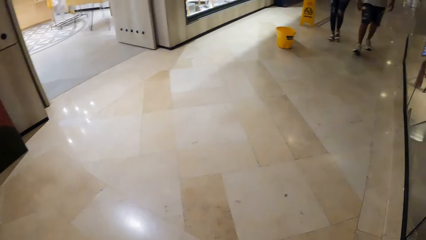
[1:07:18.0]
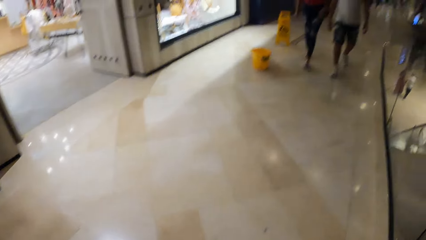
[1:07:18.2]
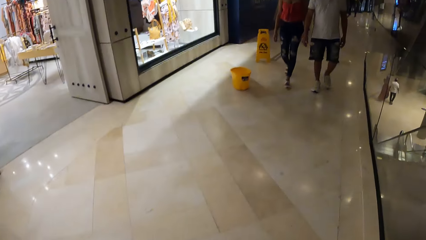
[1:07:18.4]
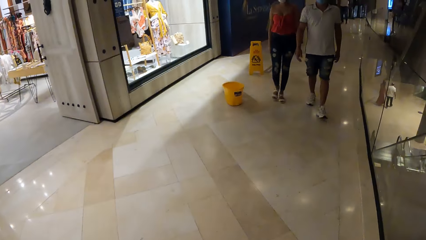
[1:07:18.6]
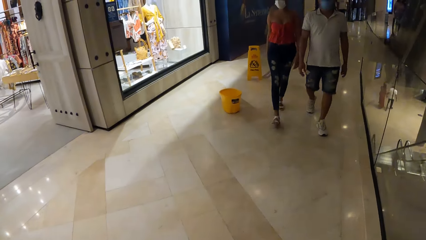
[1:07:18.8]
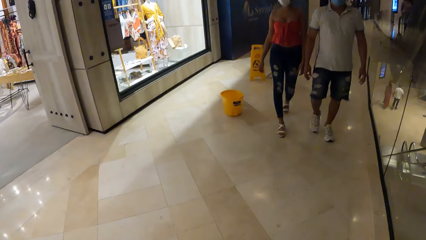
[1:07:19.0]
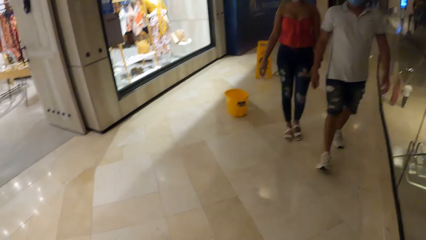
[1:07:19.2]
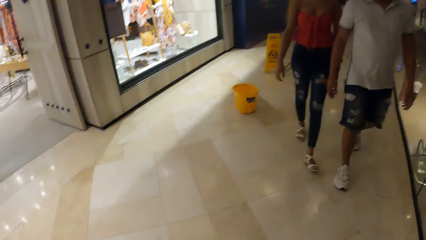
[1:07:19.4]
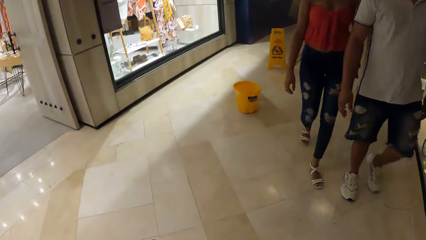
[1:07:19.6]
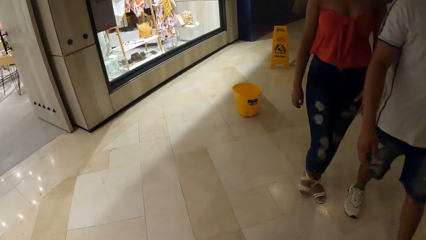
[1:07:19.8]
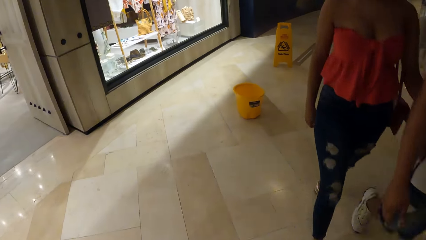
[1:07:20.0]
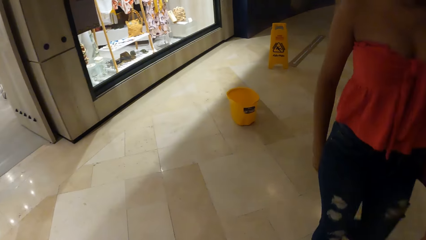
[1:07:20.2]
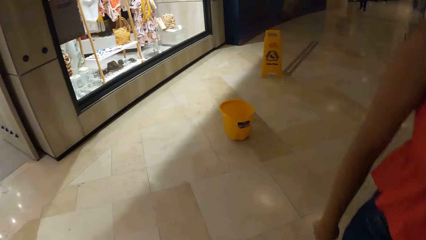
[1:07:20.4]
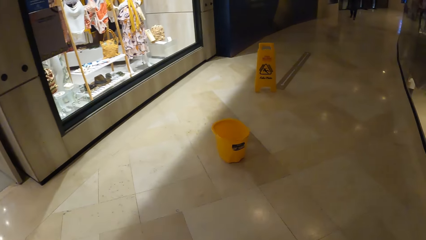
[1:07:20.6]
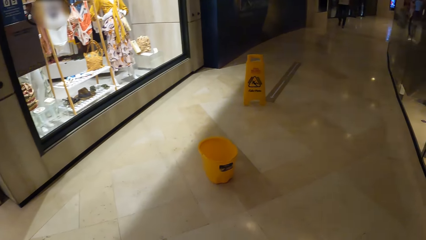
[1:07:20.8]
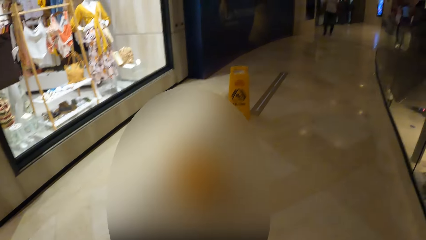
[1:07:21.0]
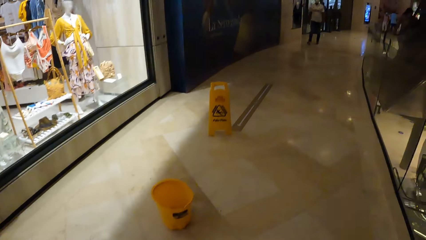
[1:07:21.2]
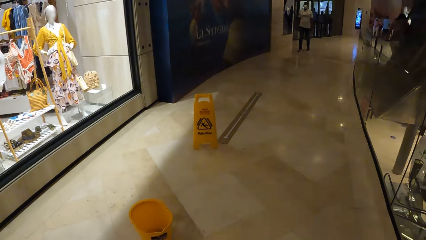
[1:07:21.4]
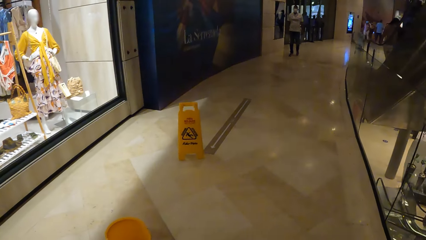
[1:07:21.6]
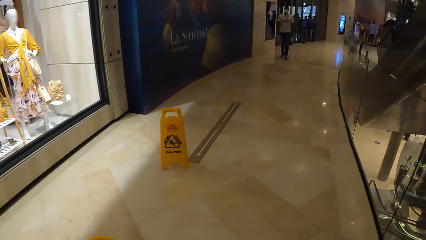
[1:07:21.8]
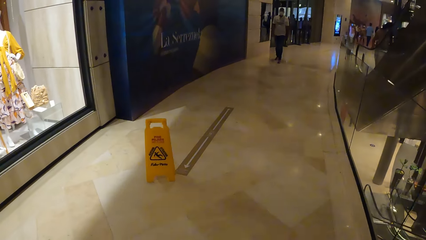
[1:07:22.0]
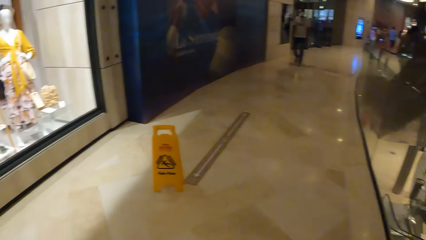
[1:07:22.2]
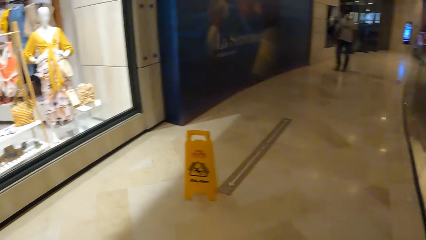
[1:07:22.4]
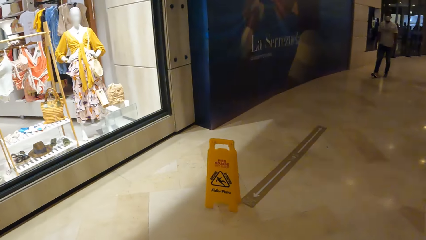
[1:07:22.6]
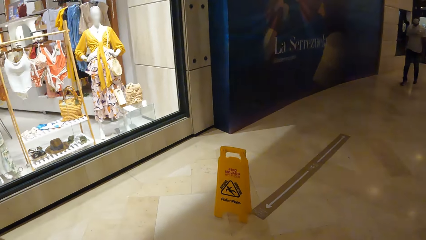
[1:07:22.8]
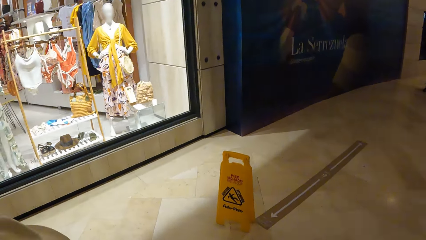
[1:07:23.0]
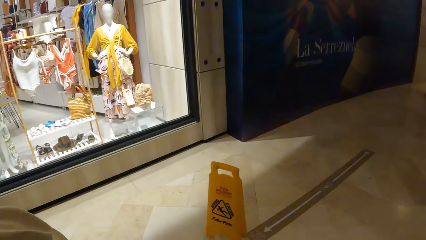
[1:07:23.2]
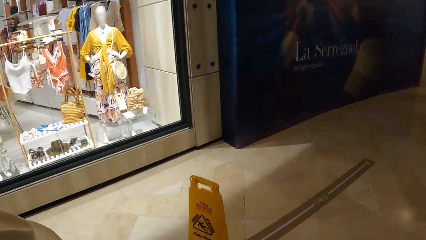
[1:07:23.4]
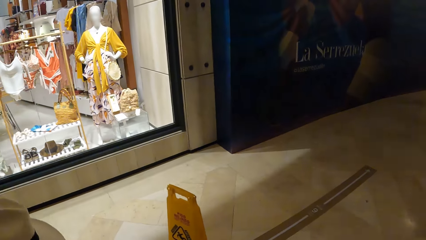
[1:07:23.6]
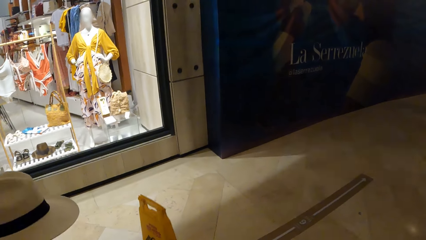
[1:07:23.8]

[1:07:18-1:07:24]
The camera wearer walks around.

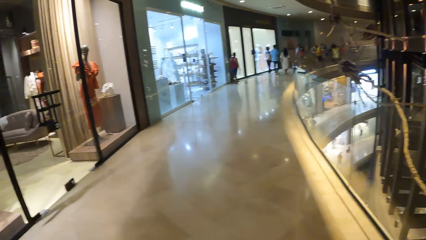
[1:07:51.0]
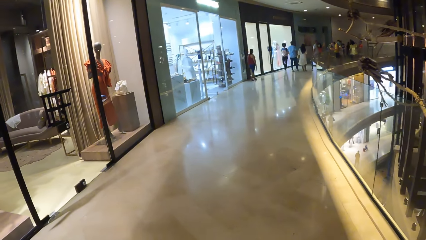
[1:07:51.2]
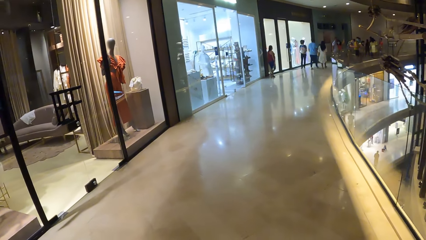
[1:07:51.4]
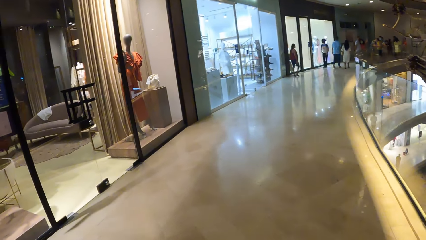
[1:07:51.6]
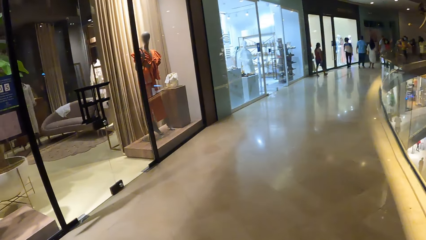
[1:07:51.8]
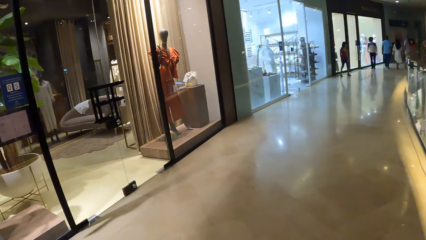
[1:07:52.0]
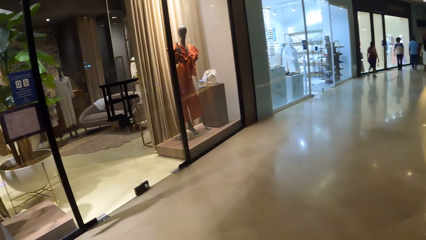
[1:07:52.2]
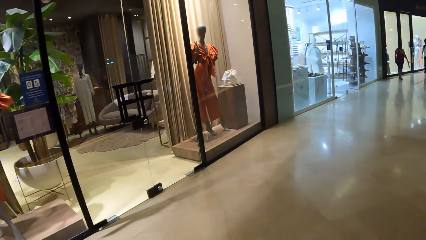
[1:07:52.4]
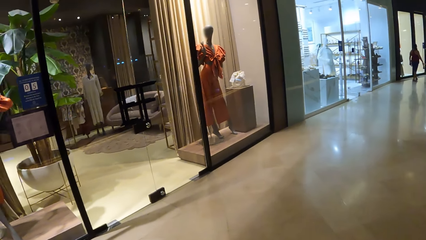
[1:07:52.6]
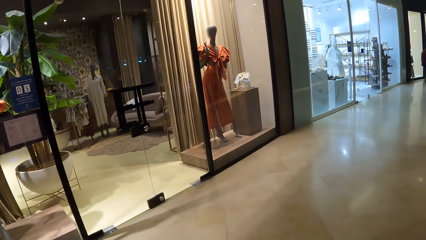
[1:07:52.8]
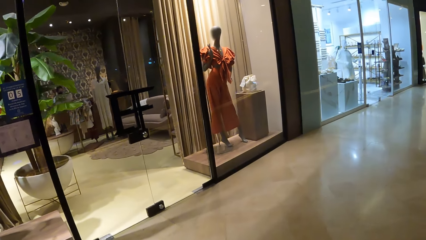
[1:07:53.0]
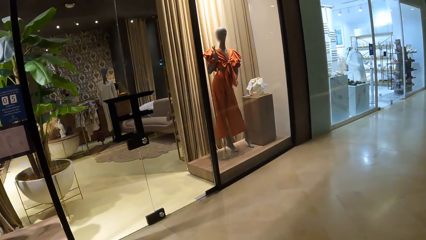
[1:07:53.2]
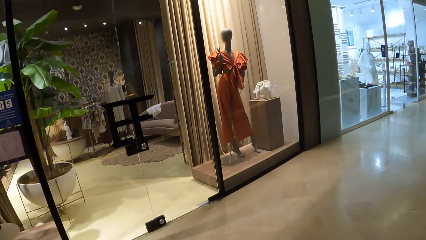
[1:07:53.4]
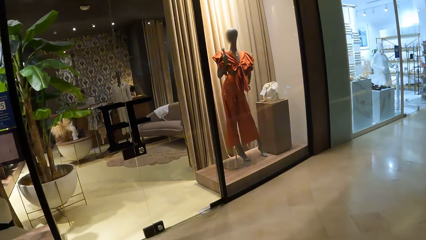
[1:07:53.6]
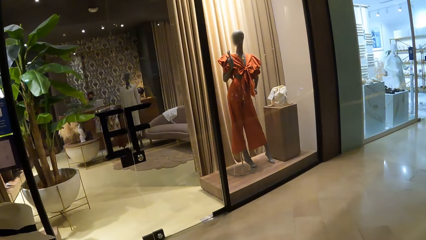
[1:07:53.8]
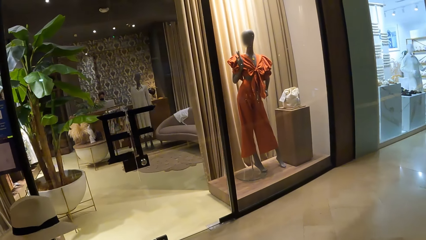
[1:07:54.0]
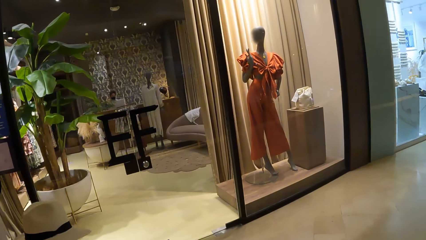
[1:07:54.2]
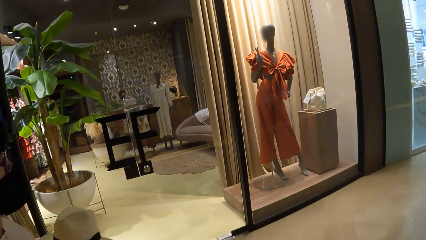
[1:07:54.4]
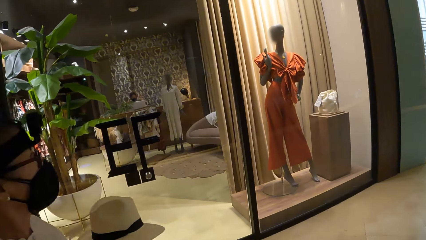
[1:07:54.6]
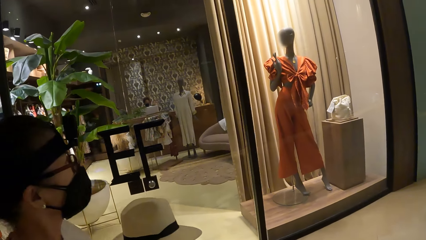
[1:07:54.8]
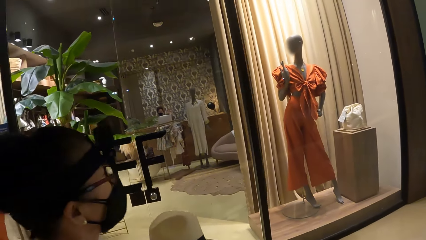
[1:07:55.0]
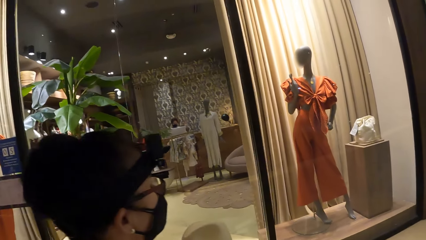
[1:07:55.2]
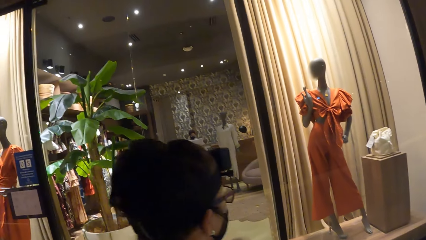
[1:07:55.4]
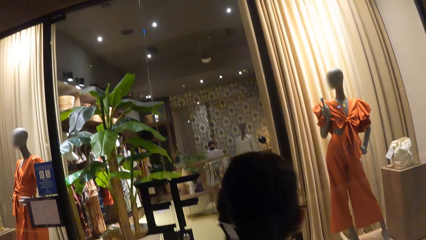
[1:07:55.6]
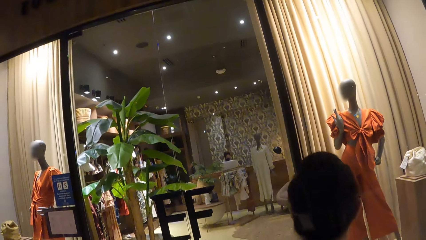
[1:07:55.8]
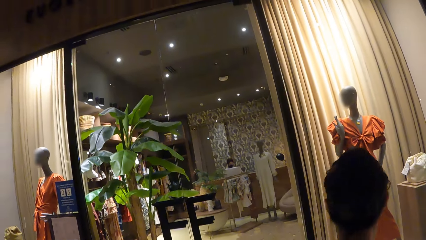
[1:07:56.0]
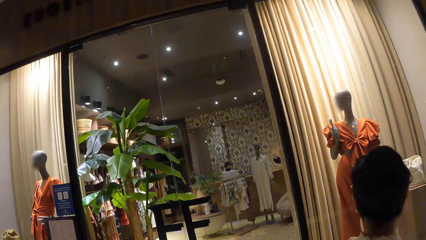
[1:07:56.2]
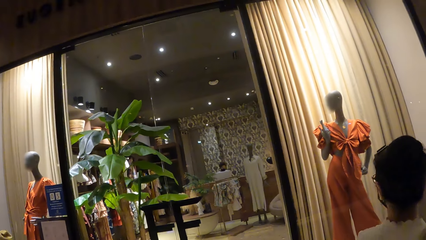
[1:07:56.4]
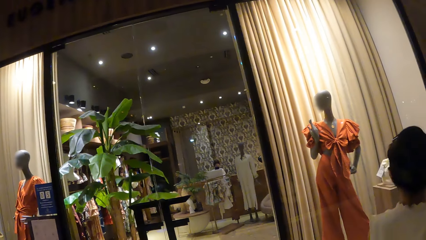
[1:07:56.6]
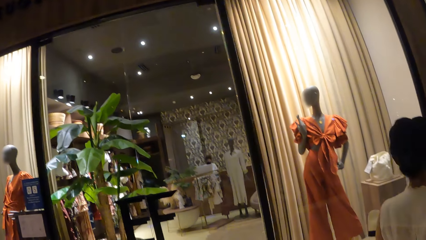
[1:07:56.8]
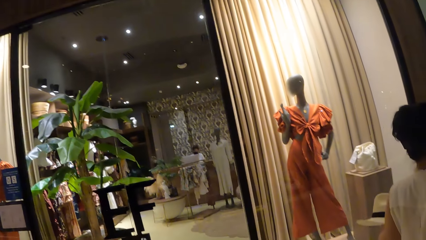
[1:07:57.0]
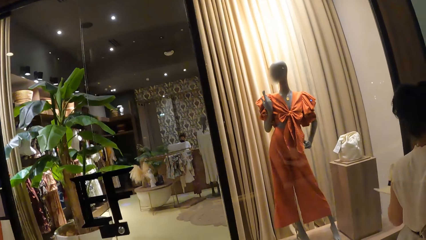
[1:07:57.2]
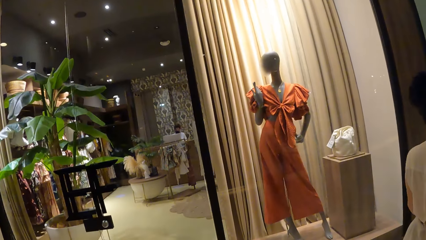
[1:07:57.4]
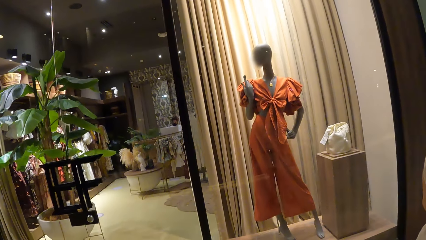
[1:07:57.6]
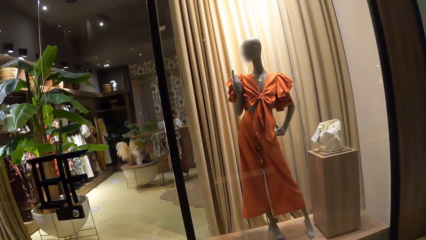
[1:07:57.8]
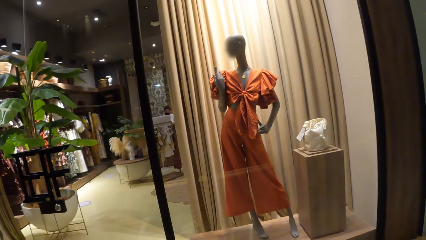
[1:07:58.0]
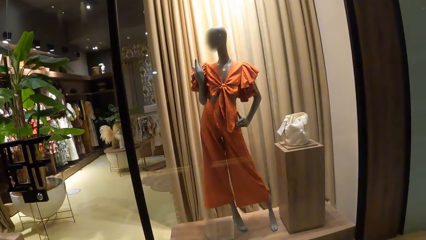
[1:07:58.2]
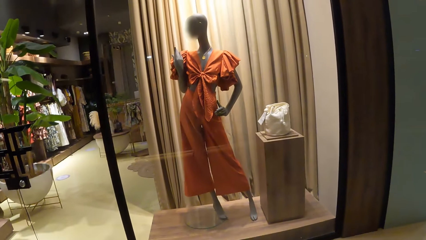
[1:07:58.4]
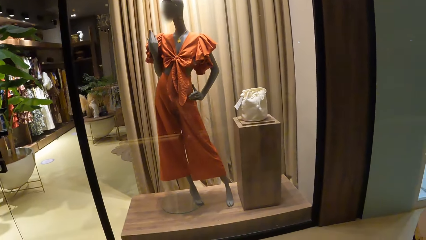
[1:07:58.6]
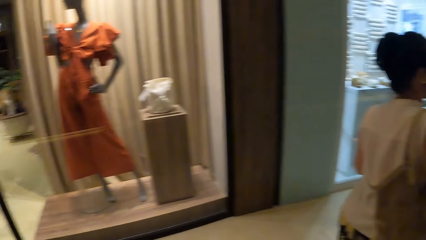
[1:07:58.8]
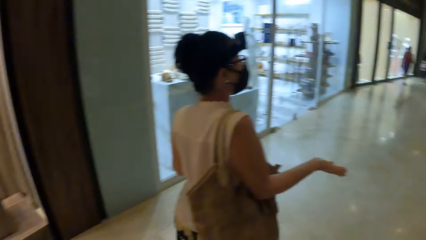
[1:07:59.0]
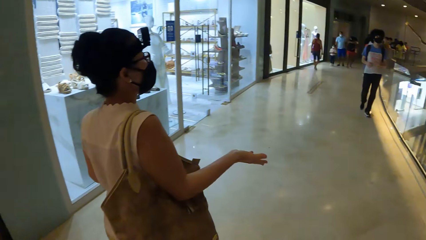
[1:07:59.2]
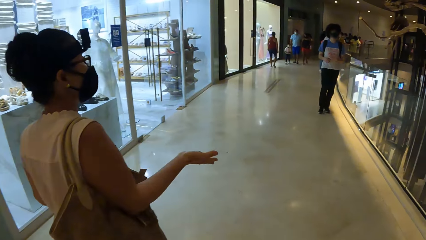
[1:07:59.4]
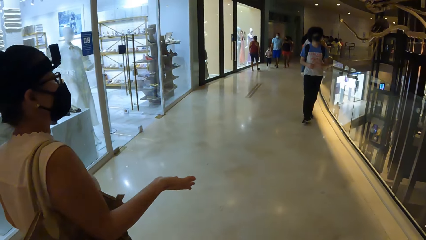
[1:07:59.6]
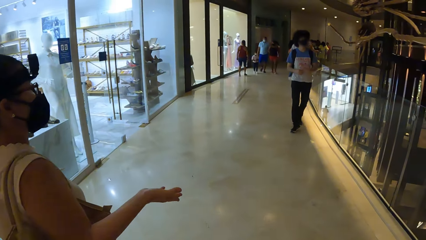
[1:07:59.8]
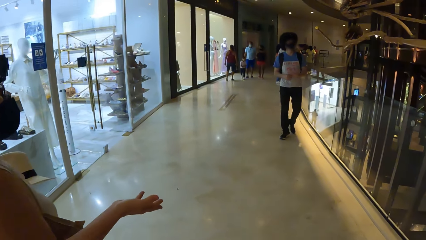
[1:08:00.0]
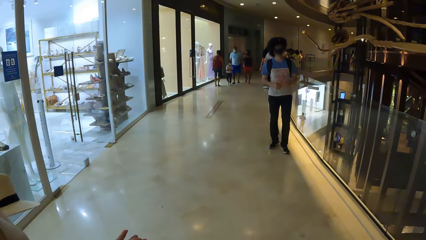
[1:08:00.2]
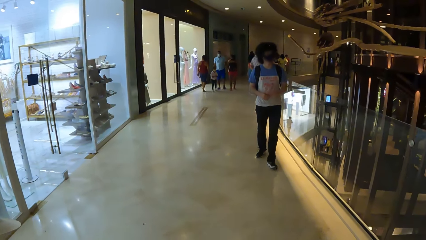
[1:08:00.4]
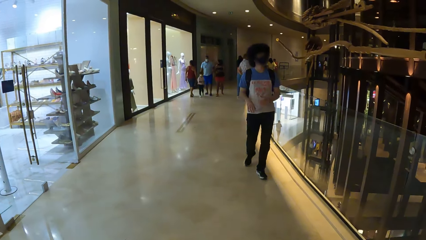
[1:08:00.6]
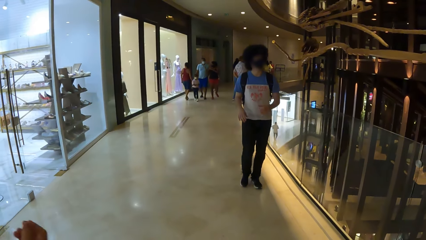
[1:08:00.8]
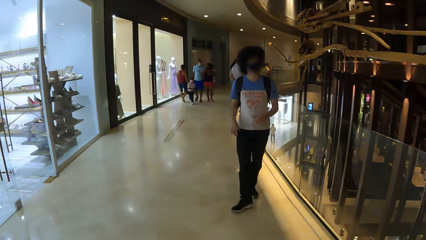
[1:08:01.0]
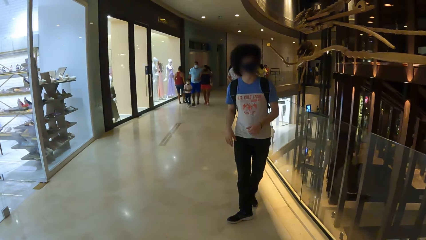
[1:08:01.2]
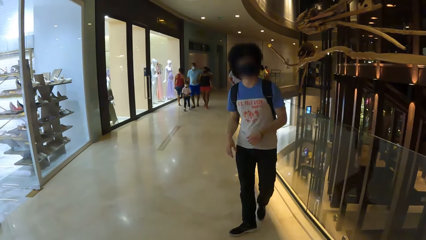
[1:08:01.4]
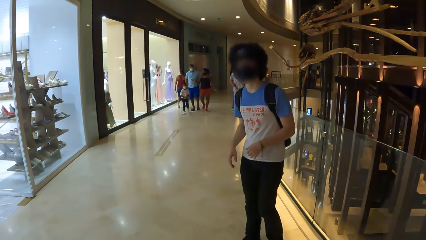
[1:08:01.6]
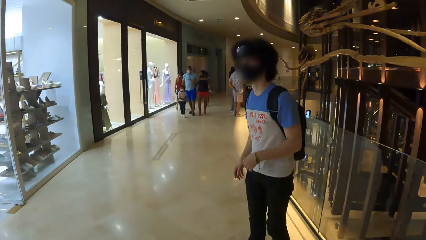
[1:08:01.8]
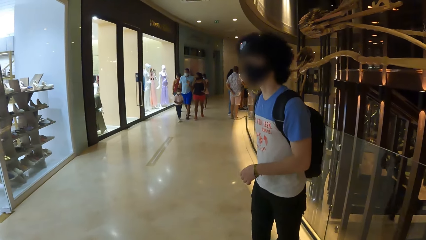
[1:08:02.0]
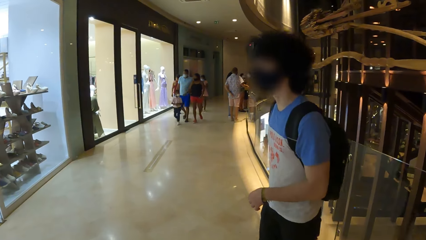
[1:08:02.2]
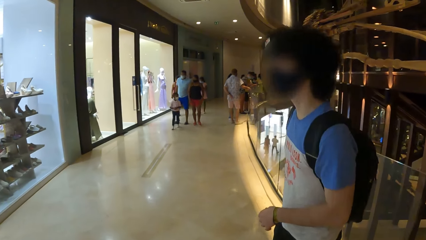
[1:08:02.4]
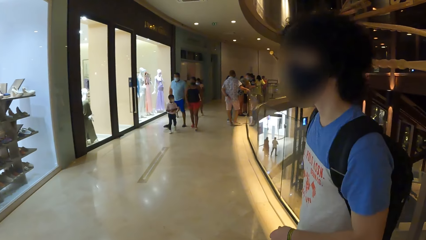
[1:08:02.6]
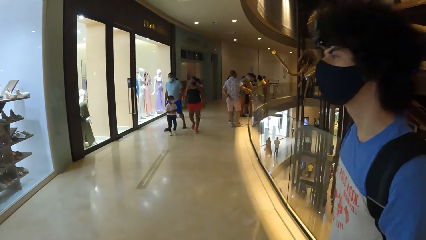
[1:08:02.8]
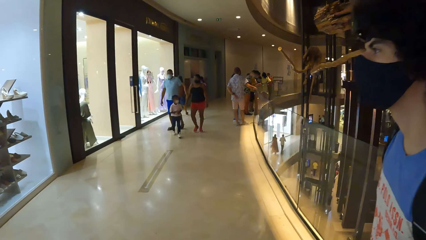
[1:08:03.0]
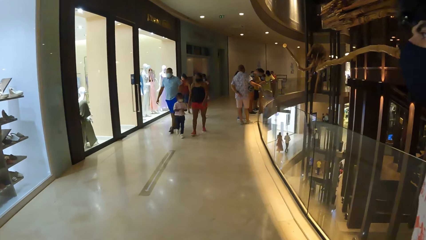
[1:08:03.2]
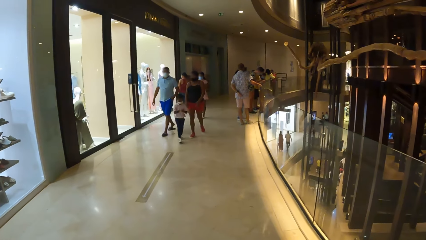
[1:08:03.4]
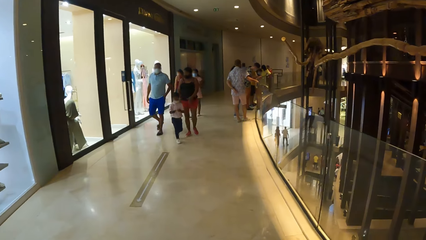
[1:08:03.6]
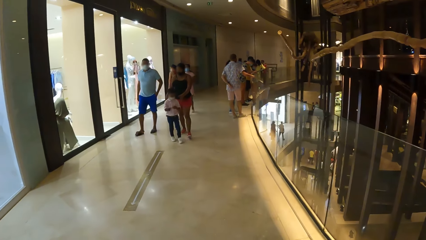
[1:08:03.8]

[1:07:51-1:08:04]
The camera wearer looks around. They look around and walk around.
